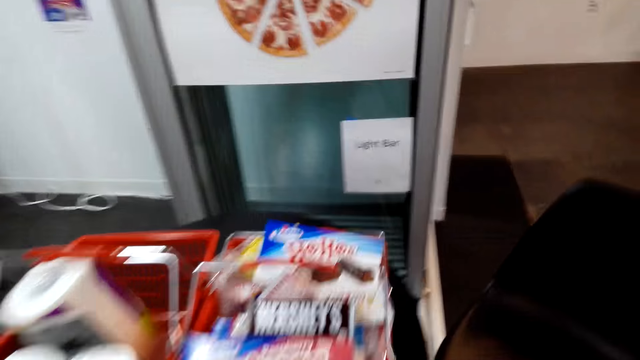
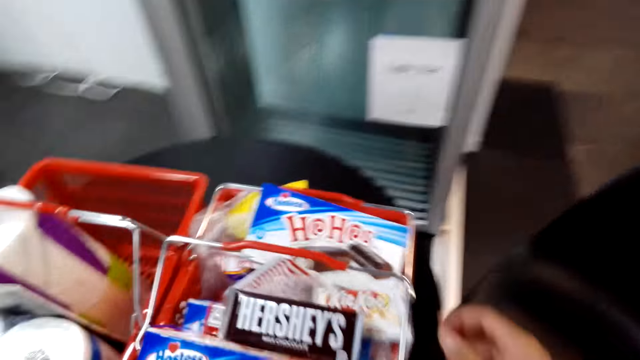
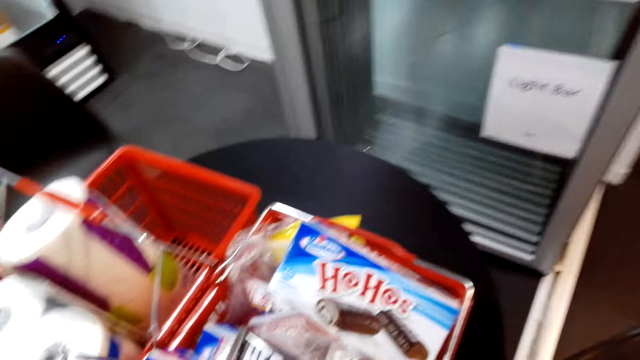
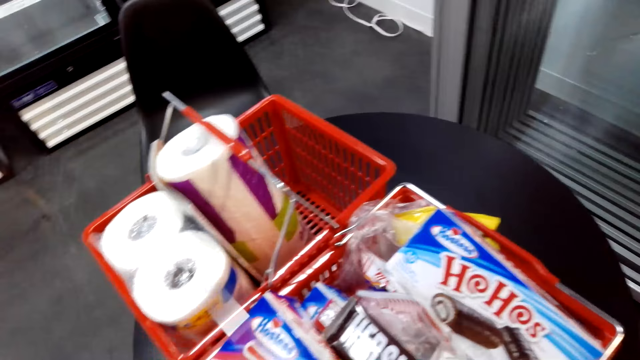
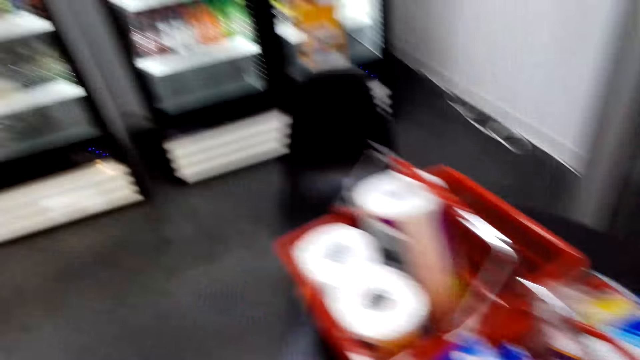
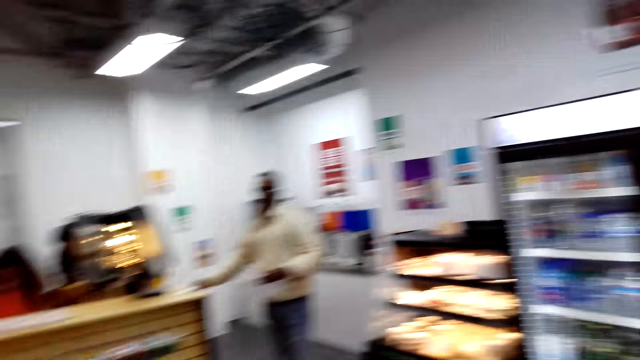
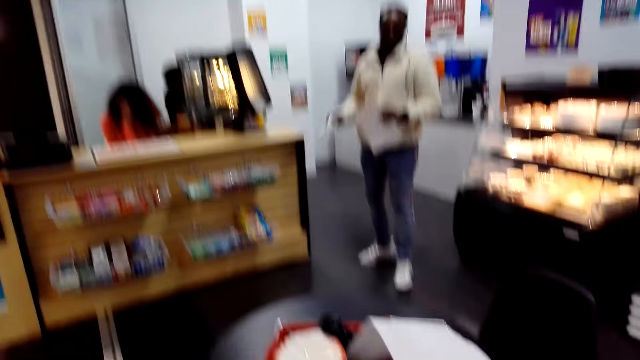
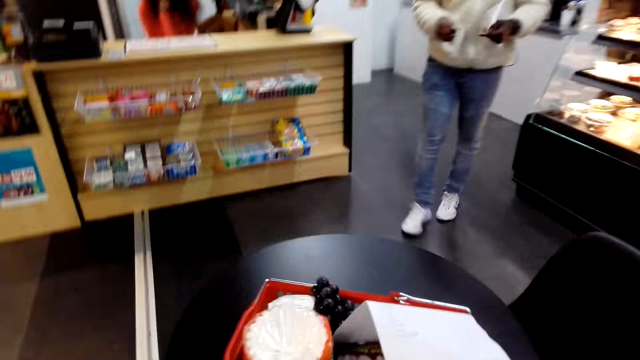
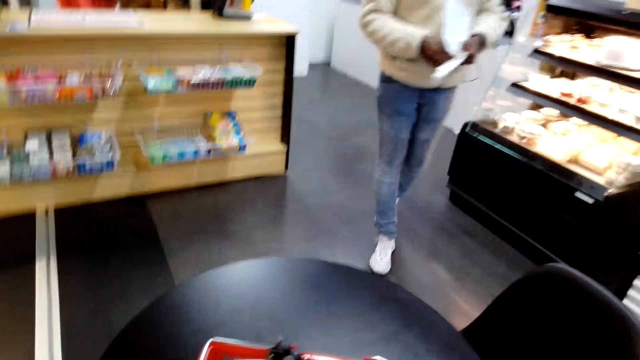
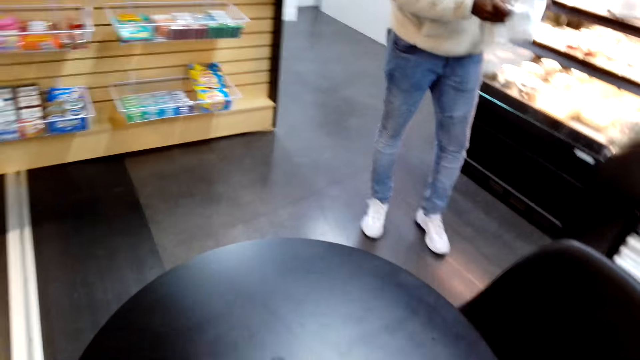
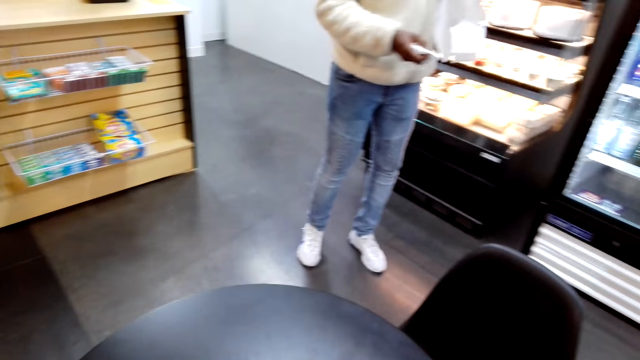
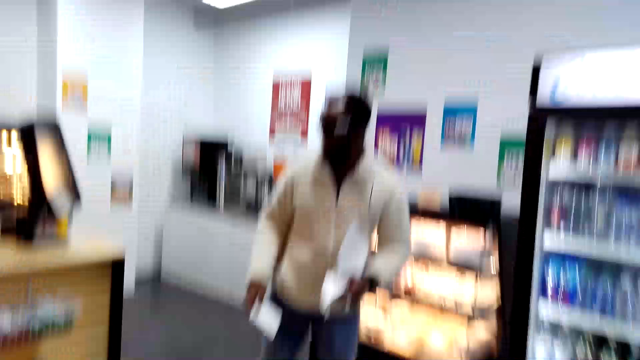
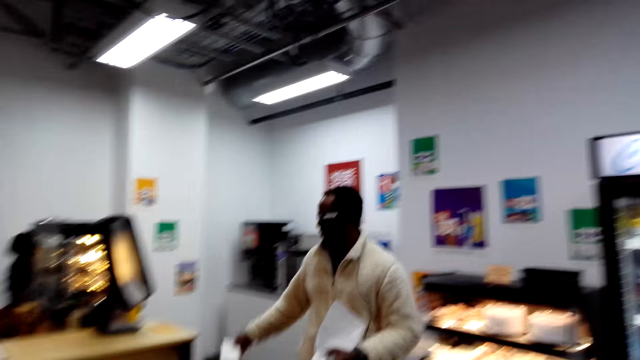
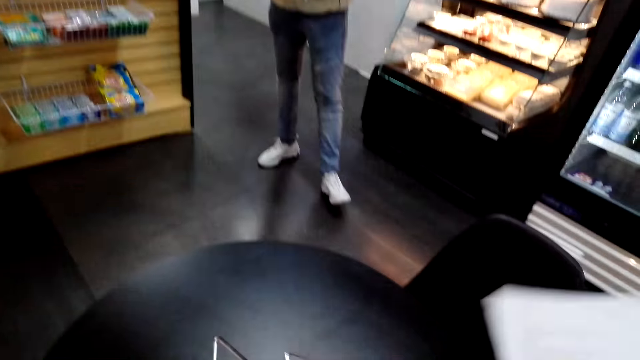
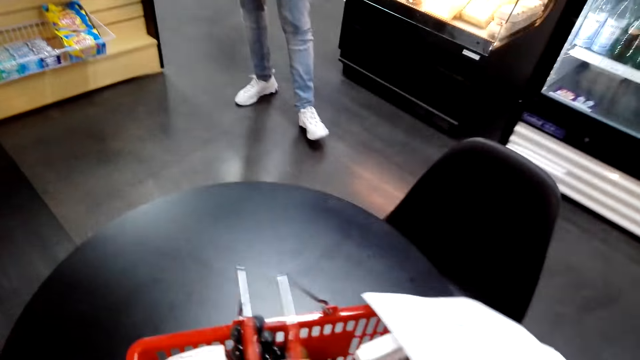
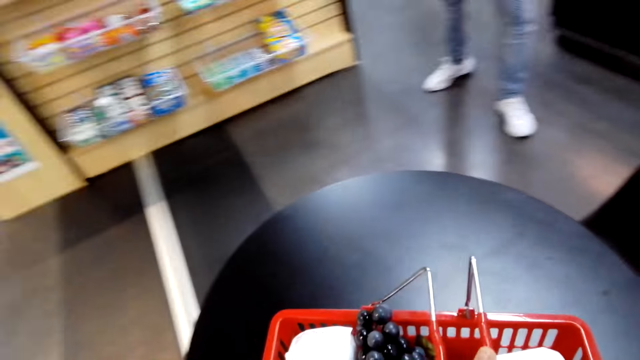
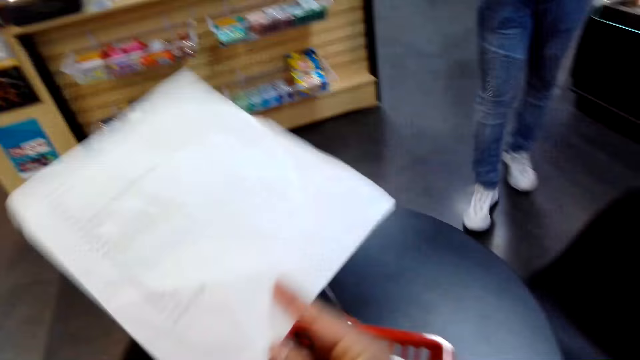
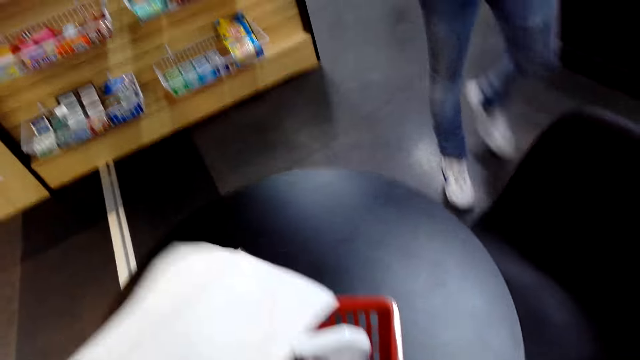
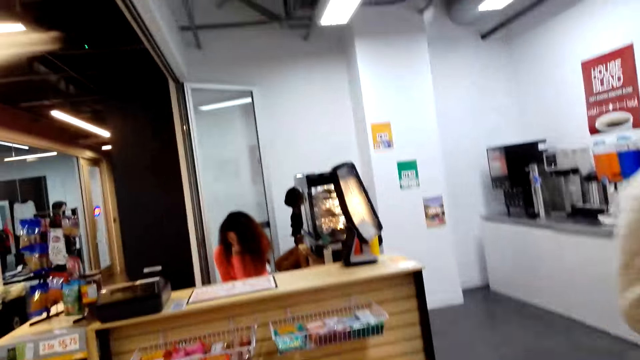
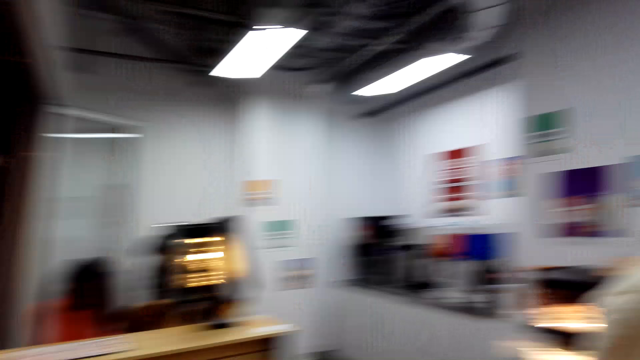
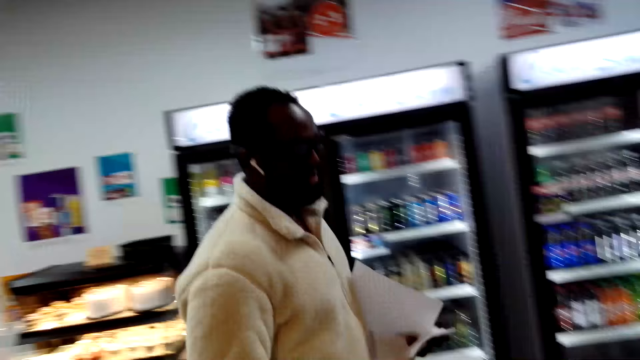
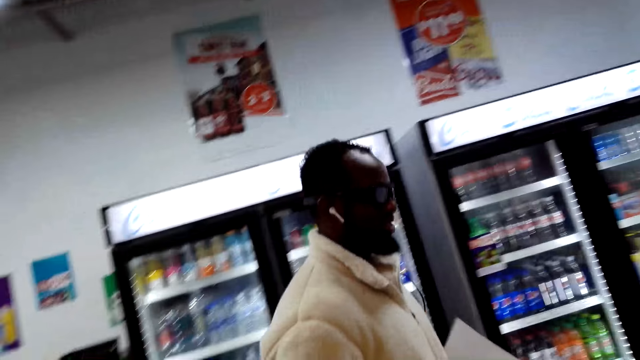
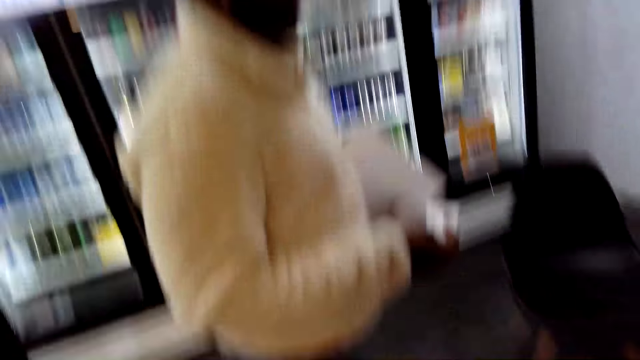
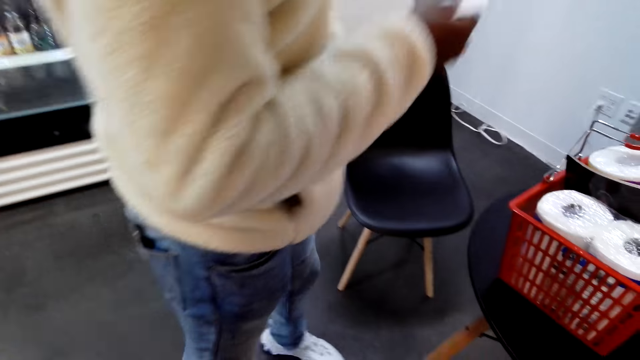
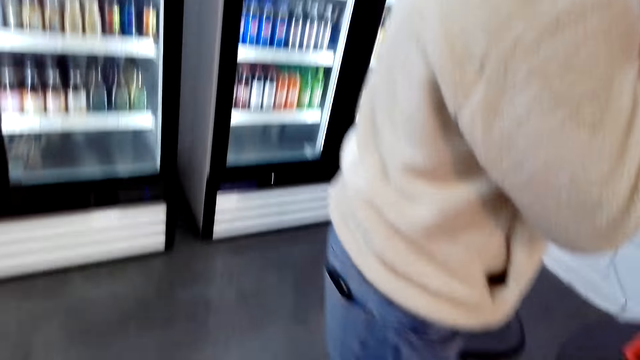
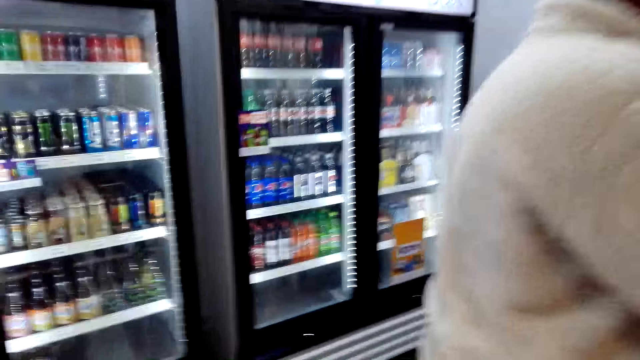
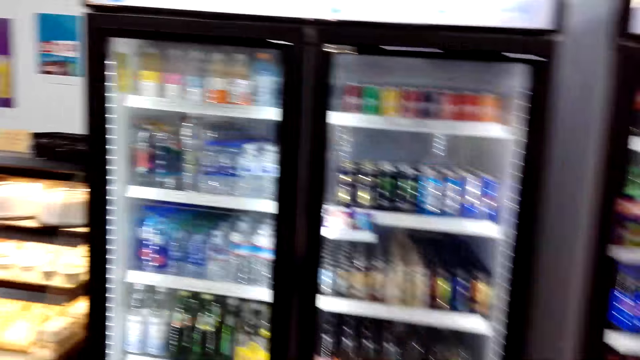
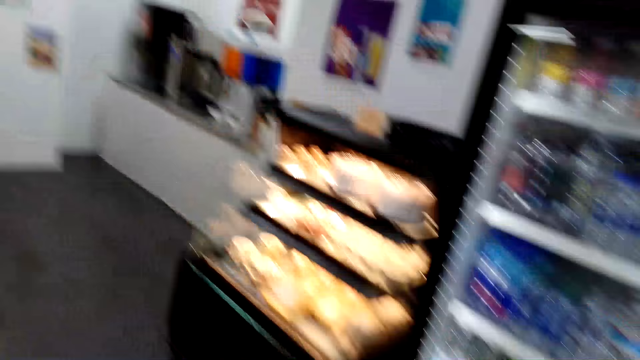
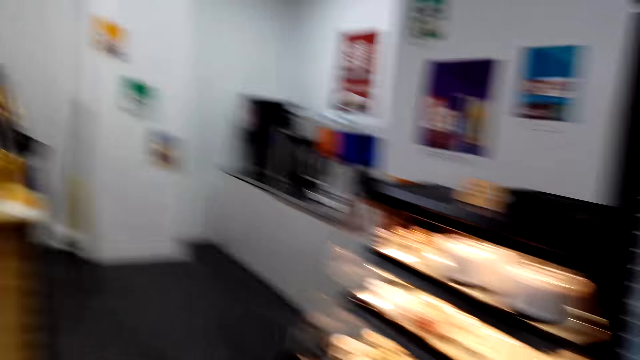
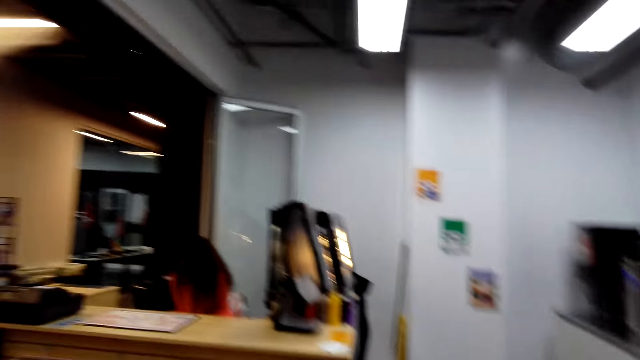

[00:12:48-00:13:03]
The camera wearer looks around. They interact with a man. The man gives a receipt to a cashier. The camera wearer holds a paper, carries a shopping bucket, and looks around the shop. The man walks around. The camera wearer converses with the man.

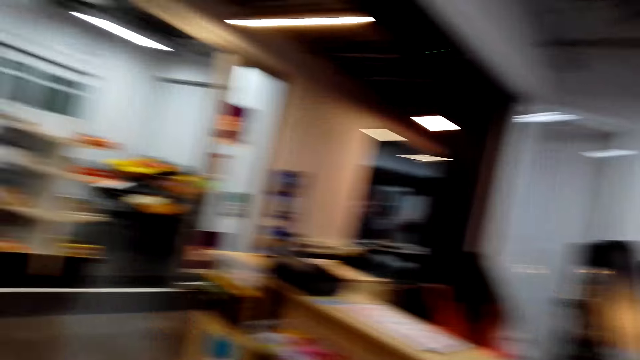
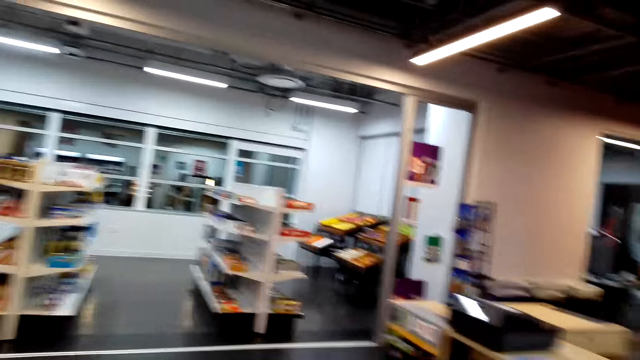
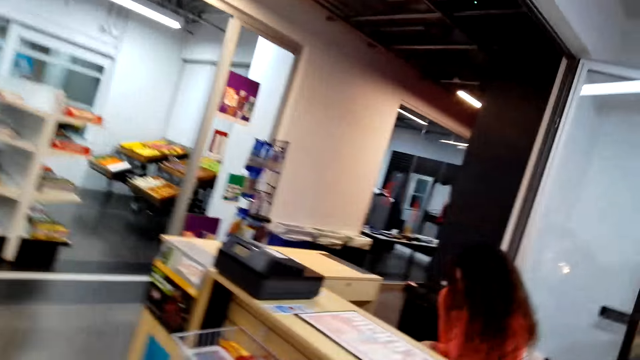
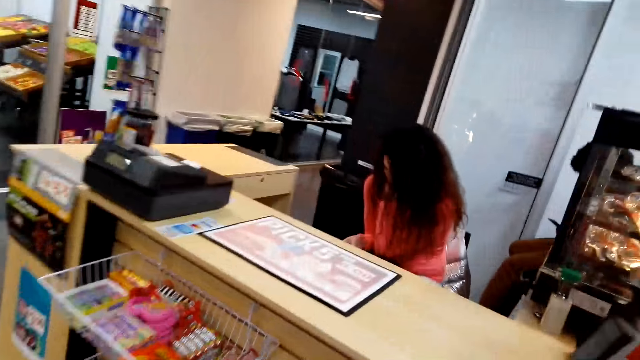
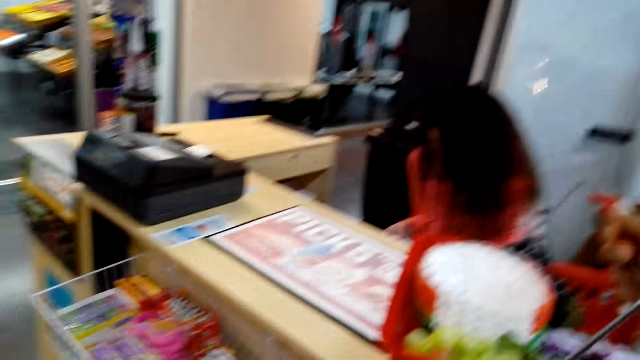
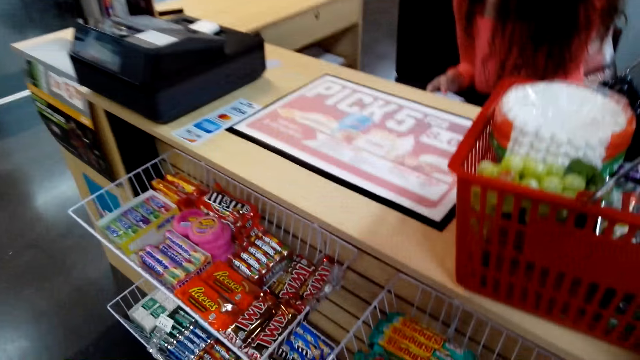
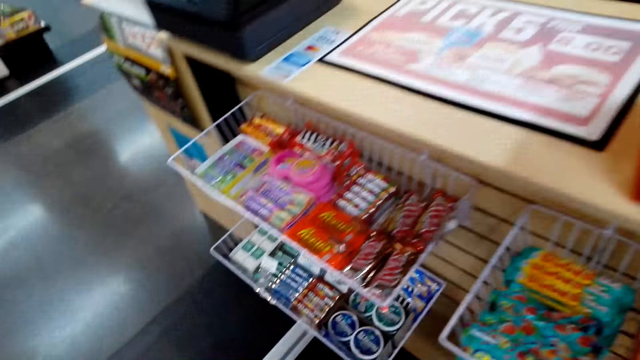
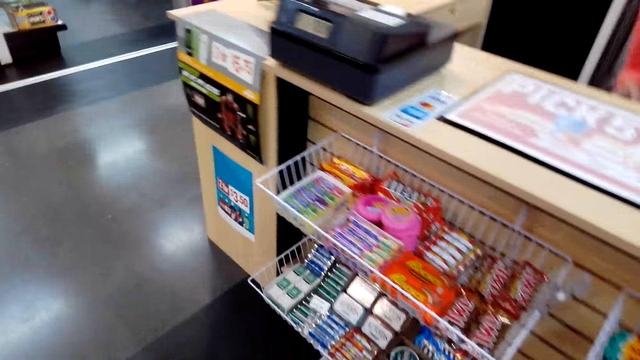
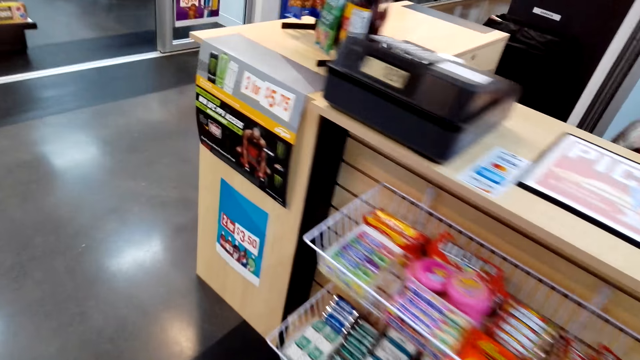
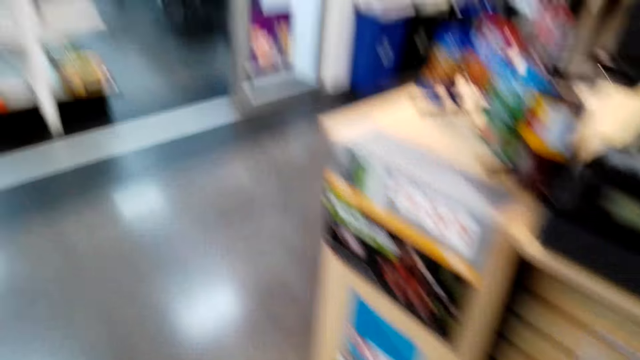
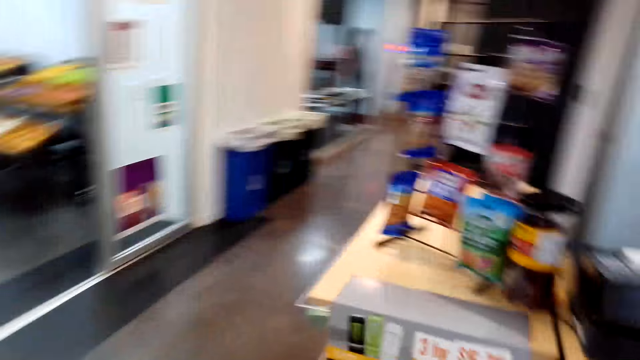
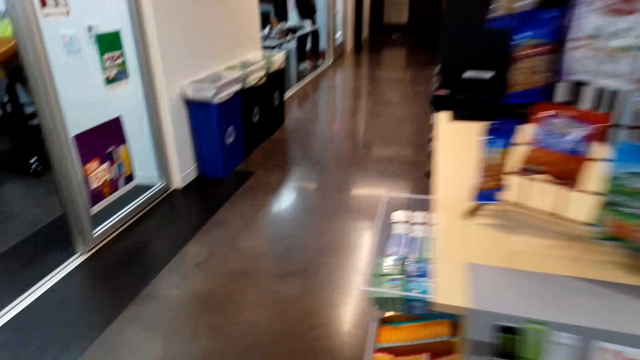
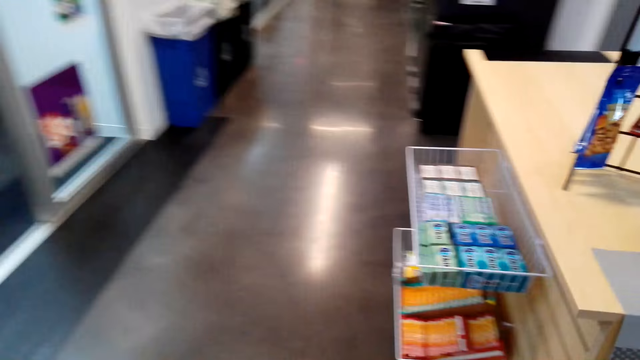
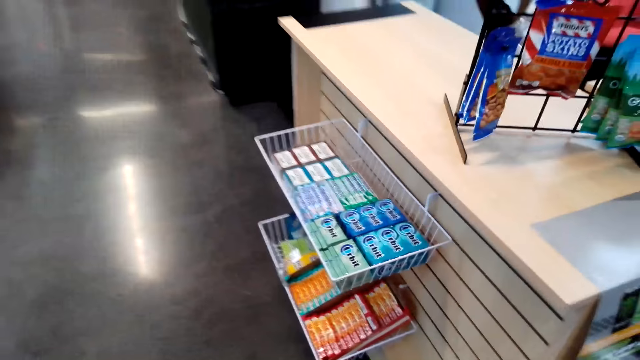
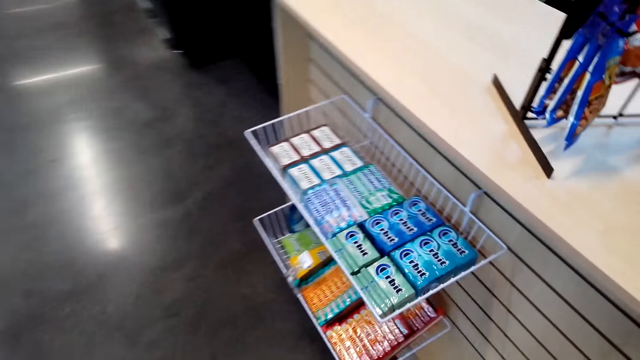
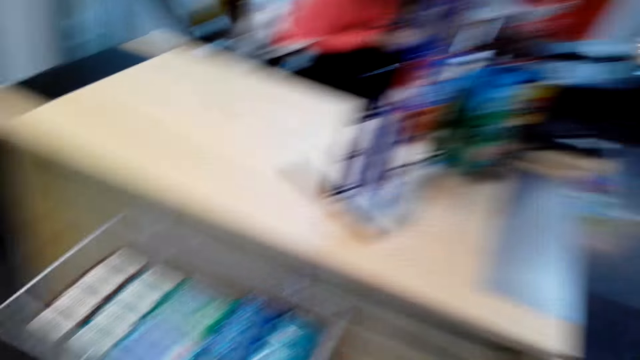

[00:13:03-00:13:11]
The camera wearer looks around. They put a shopping bucket on a counter. They look around the shop and walk around the shop.
